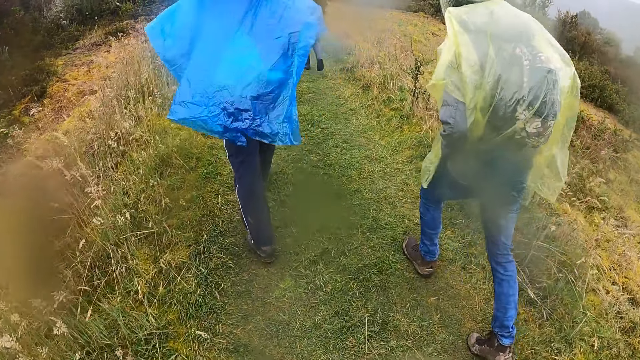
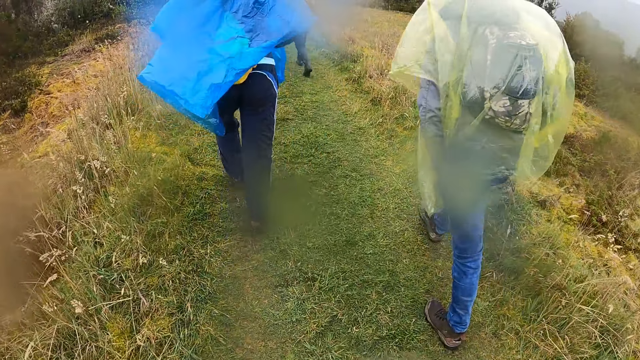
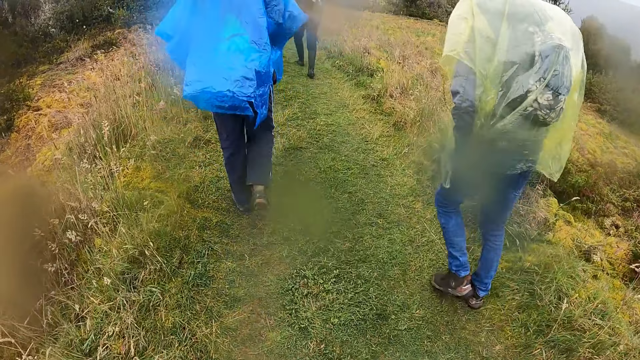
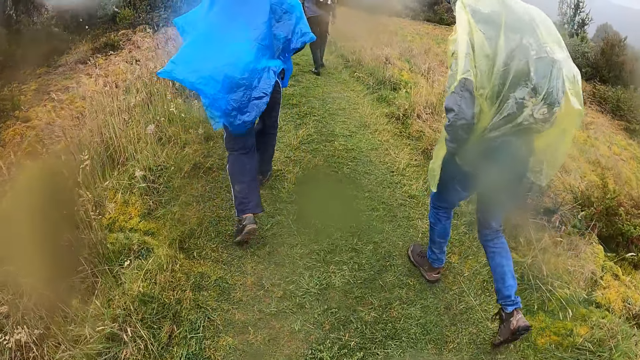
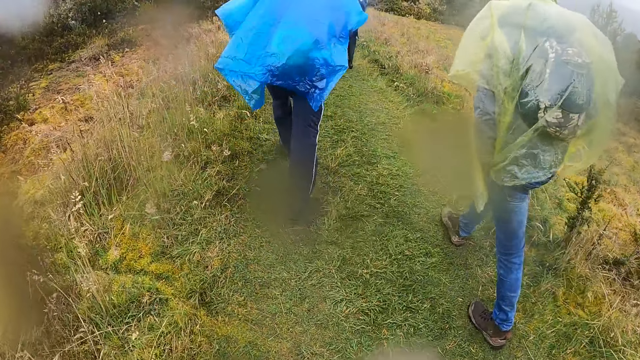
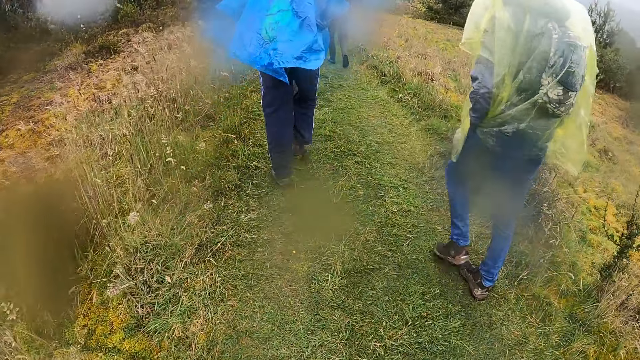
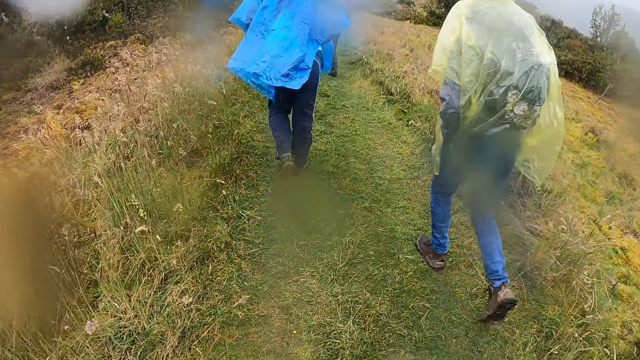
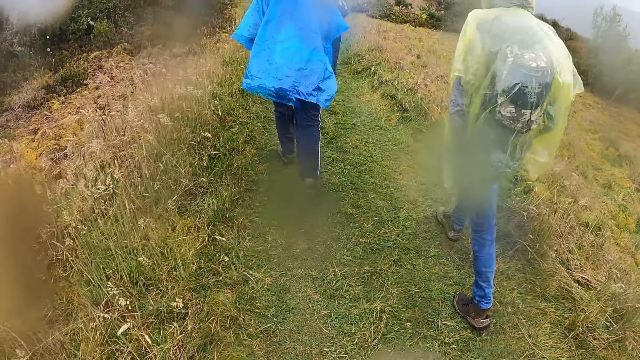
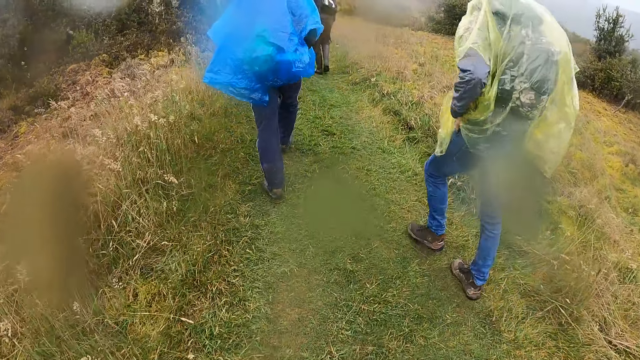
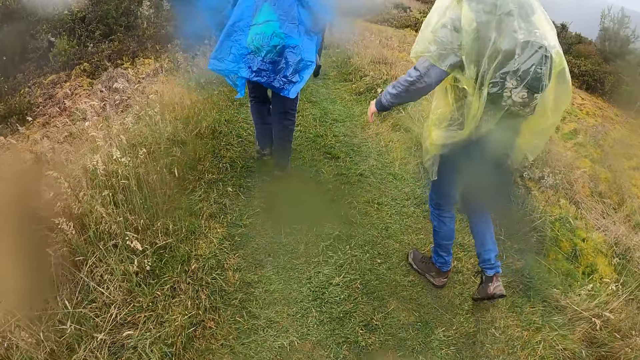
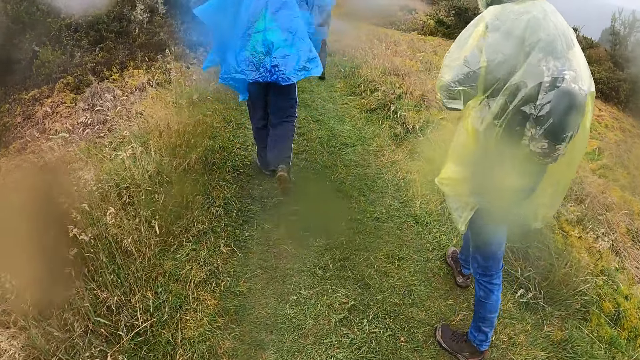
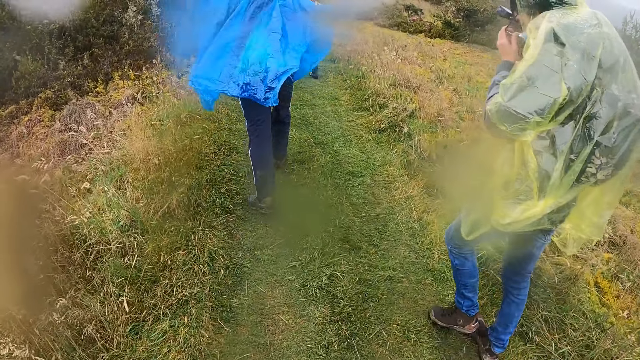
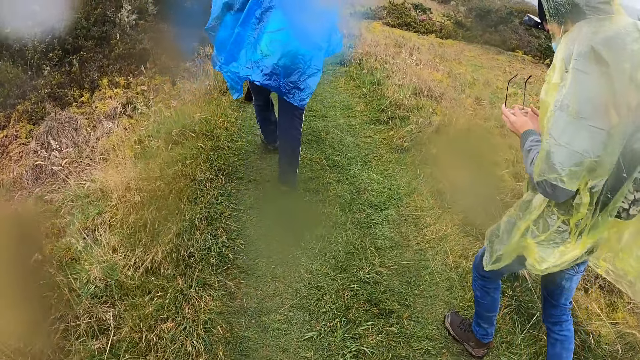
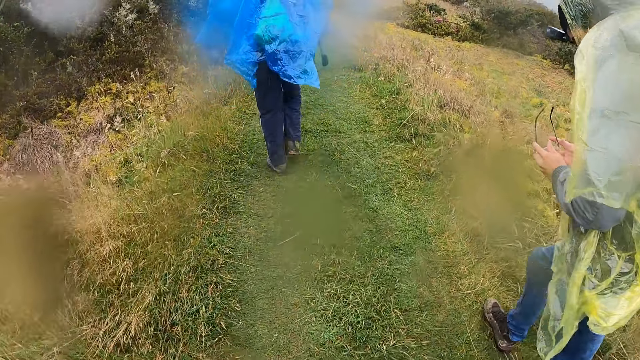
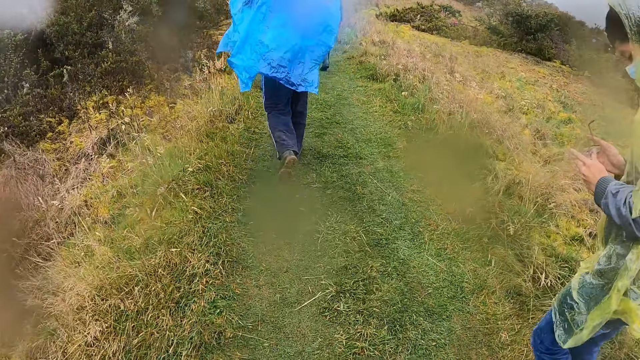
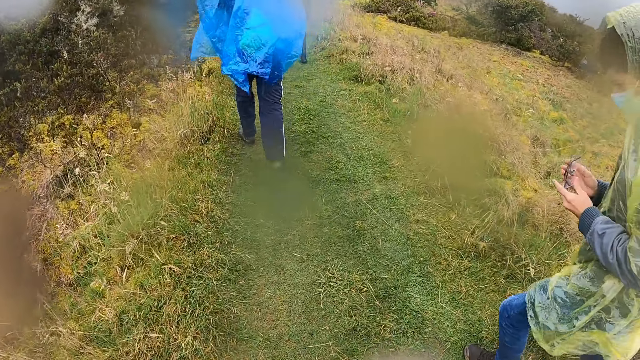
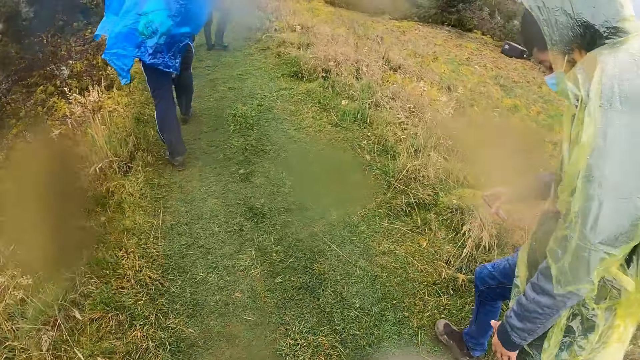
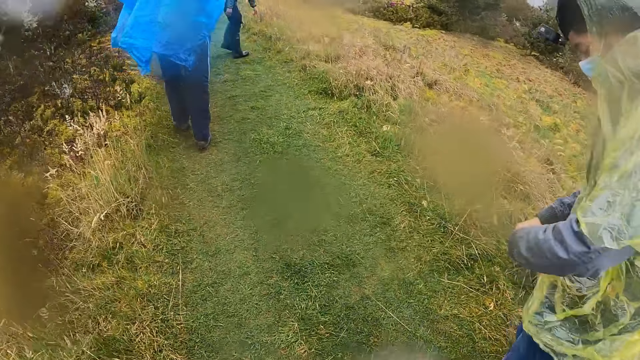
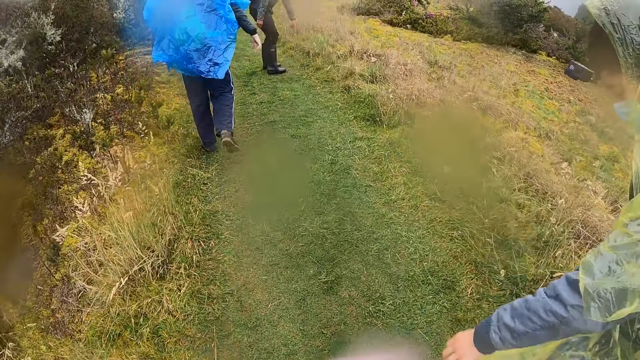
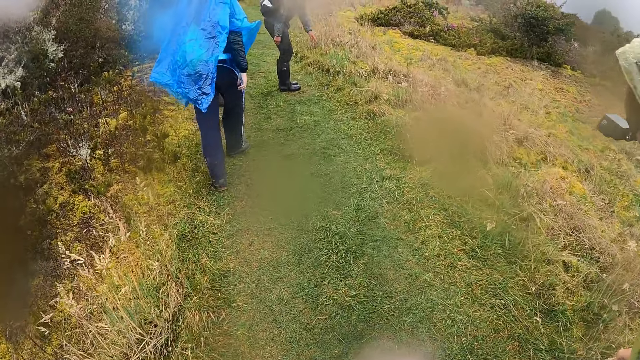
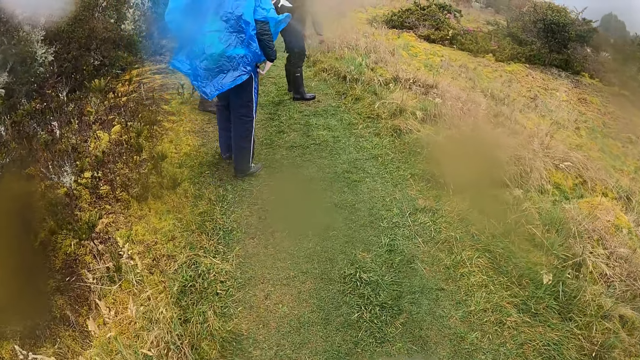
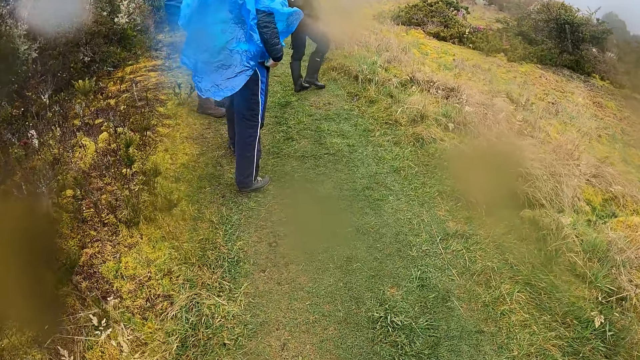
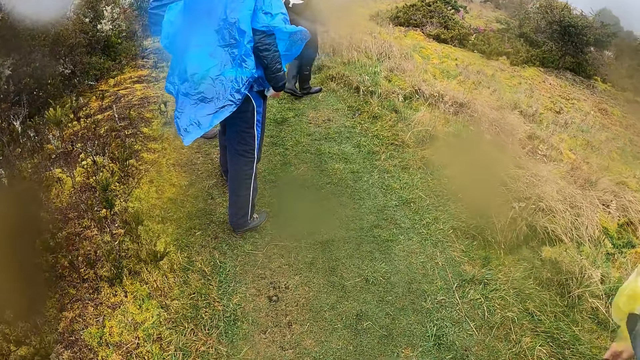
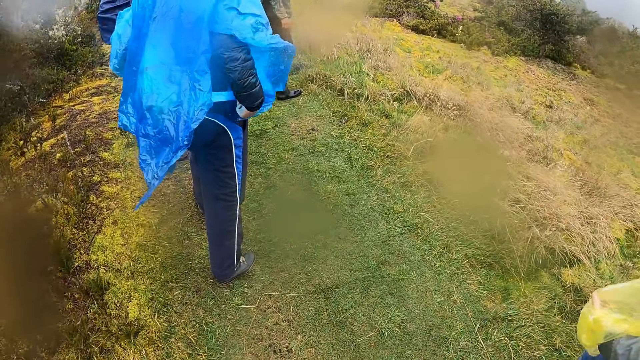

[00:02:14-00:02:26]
A man puts his hand in the pocket. A woman removes the glasses on her face with her hands. She puts the glasses under her polythene jacket with her right hand. She moves the rain coat.

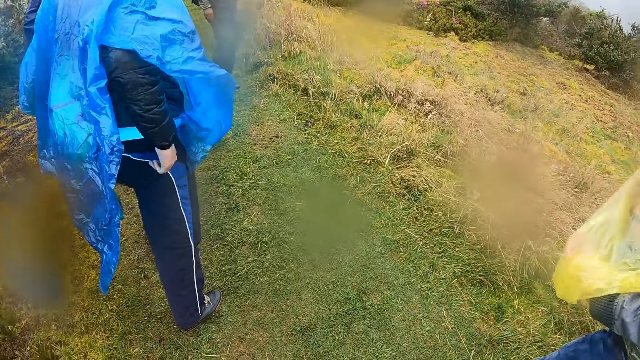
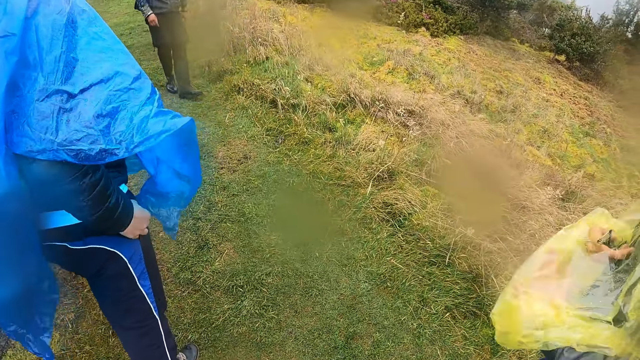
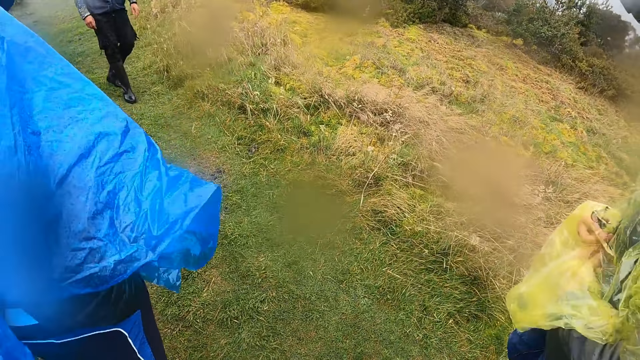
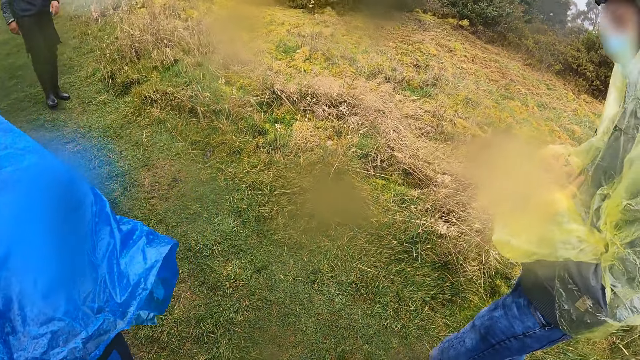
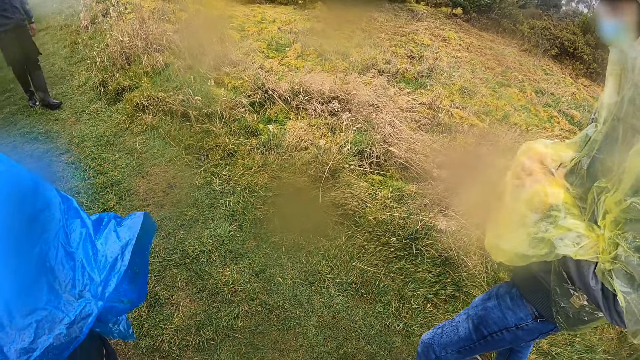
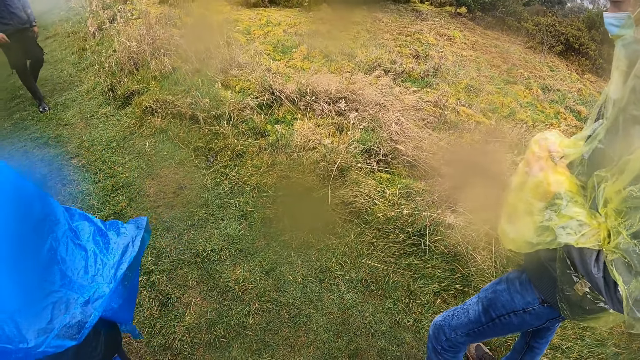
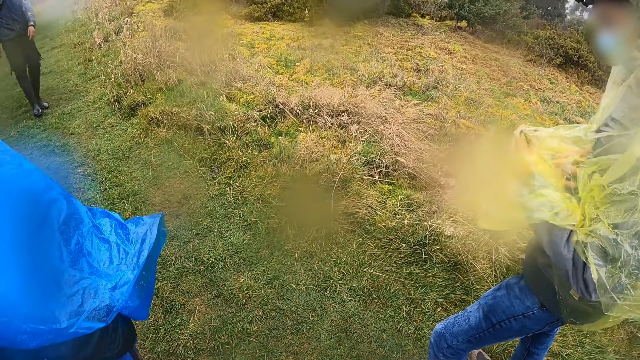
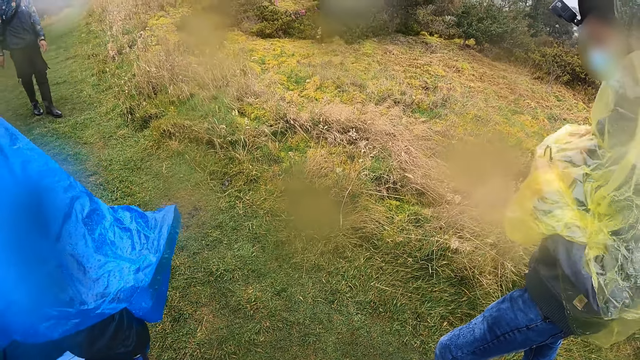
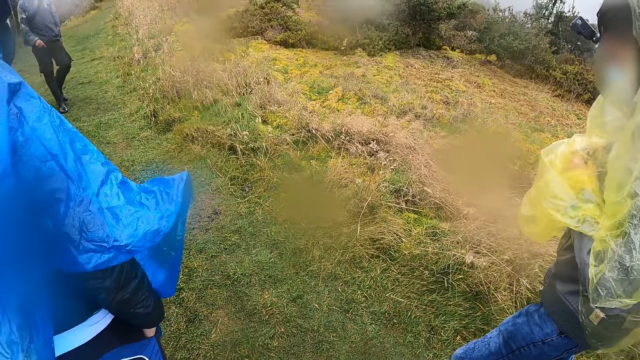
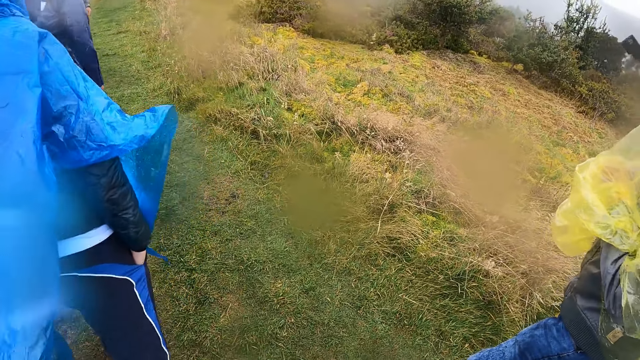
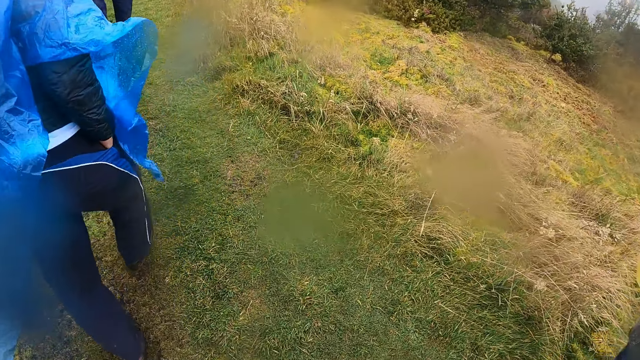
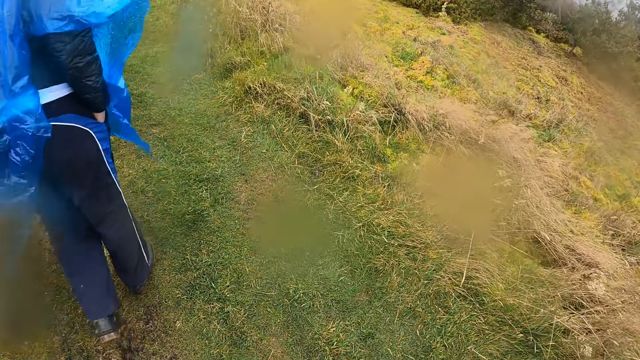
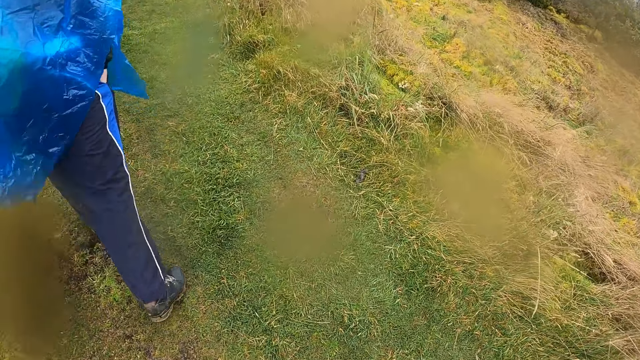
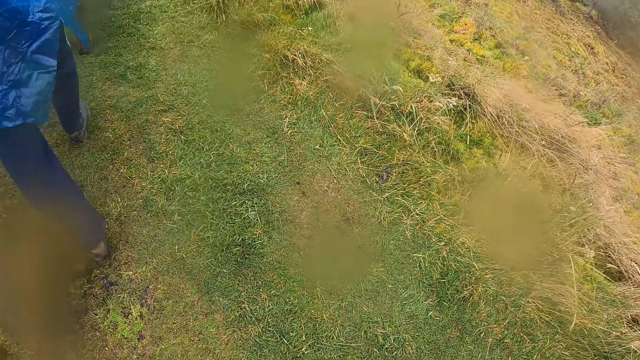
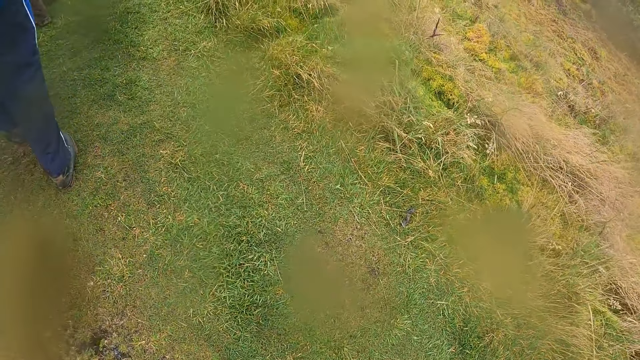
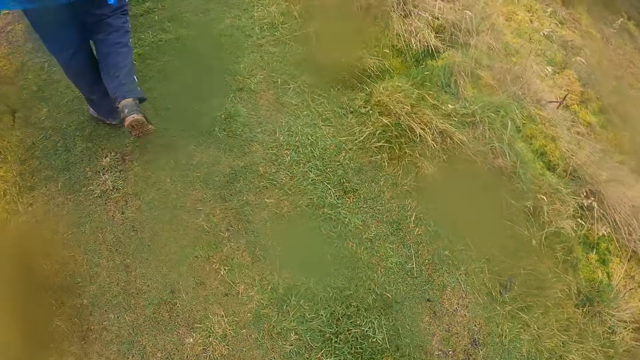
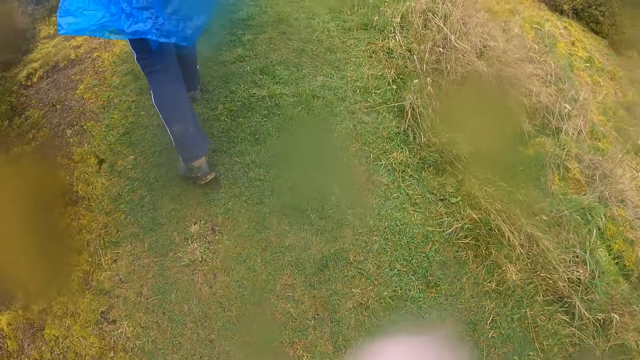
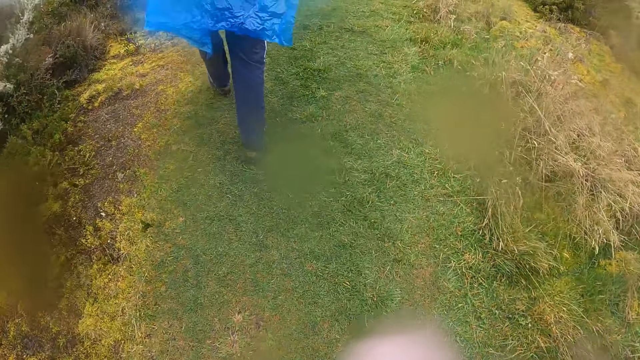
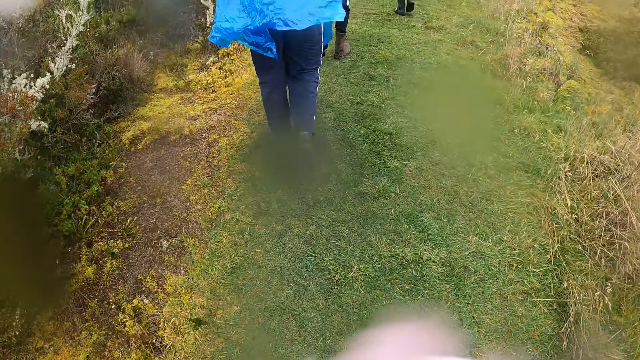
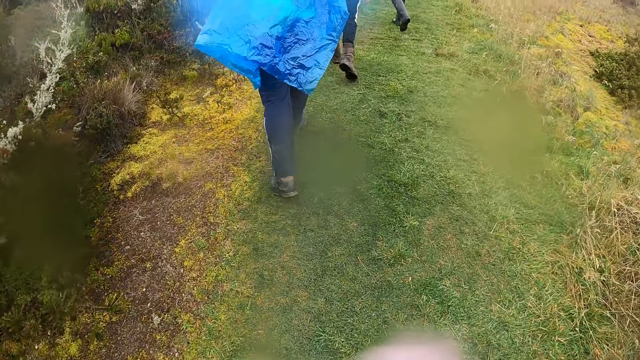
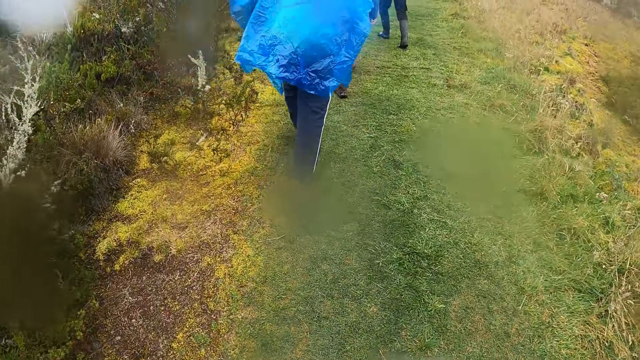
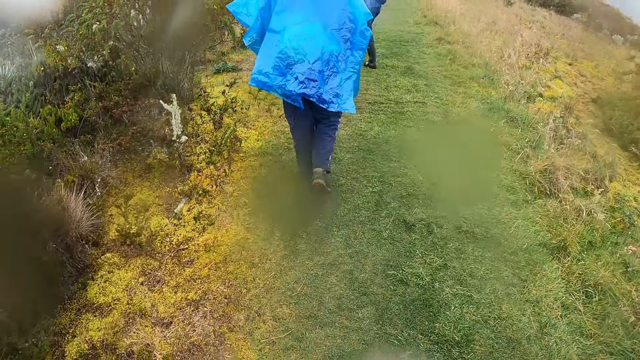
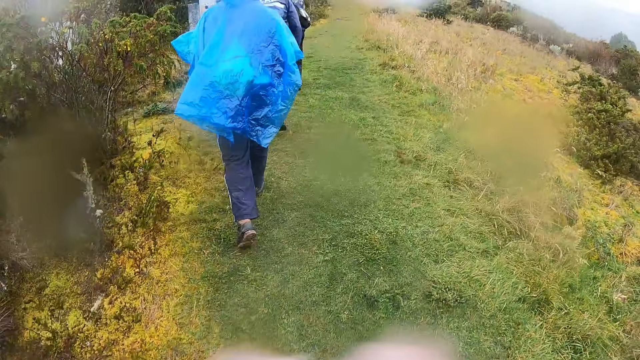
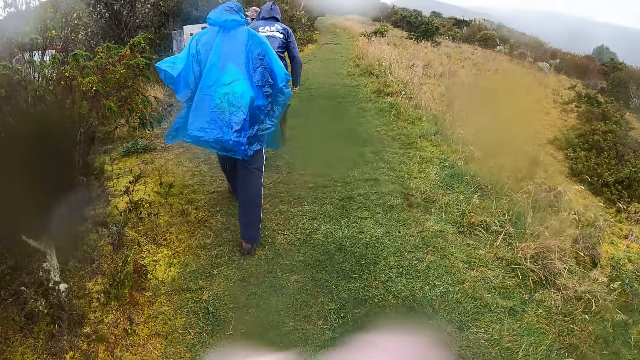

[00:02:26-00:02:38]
A man stands on the path. The camera wearer stands on the path beside the lady. They walk behind the man.
